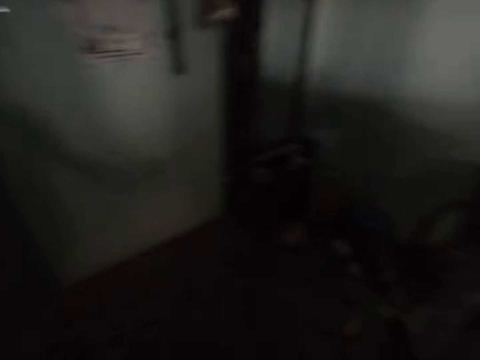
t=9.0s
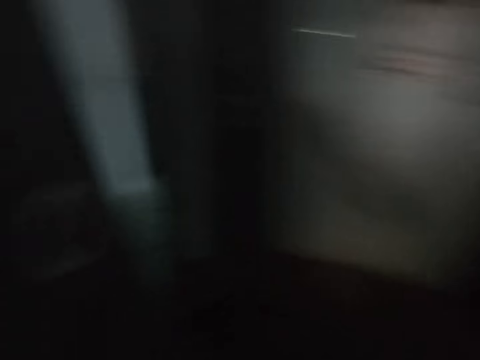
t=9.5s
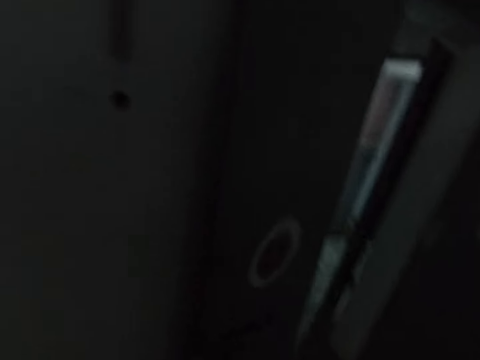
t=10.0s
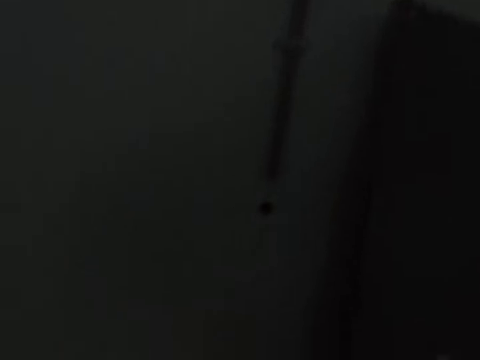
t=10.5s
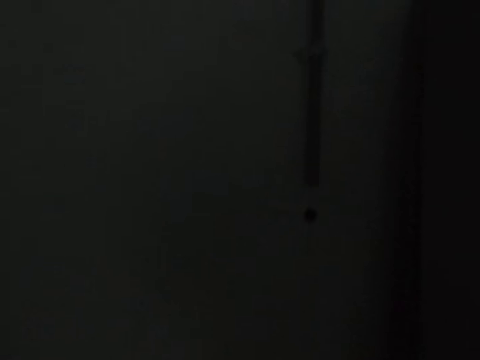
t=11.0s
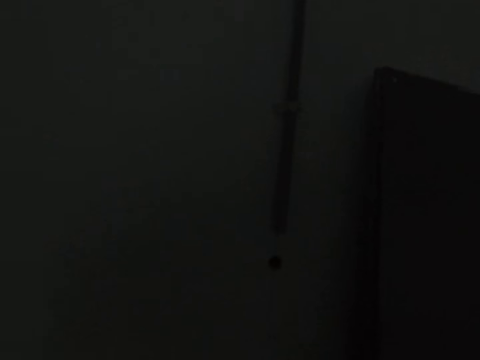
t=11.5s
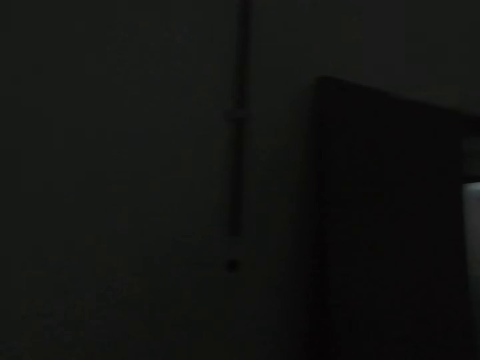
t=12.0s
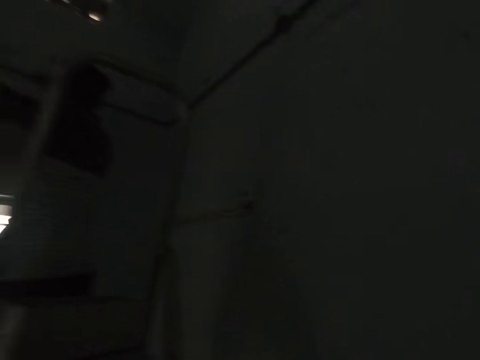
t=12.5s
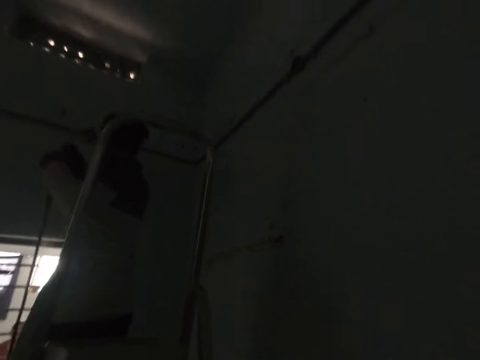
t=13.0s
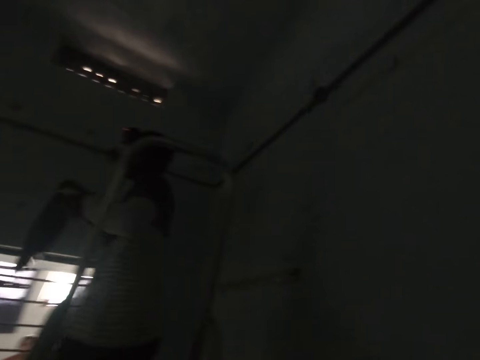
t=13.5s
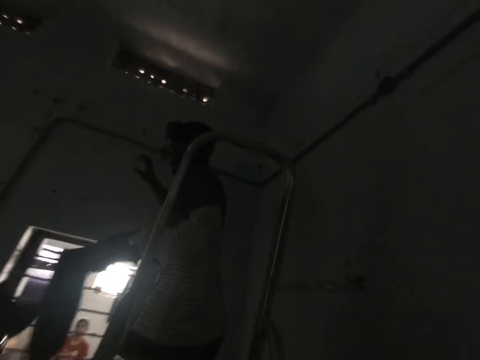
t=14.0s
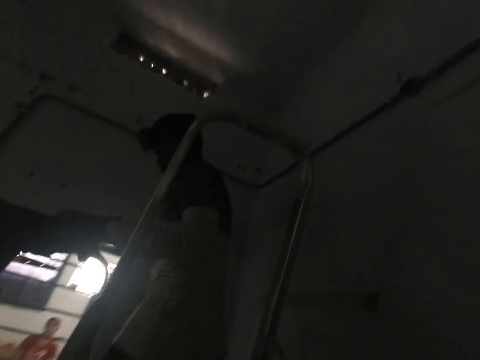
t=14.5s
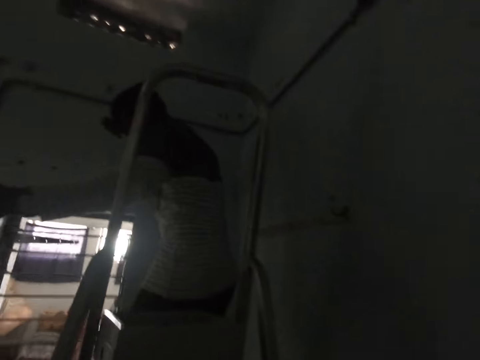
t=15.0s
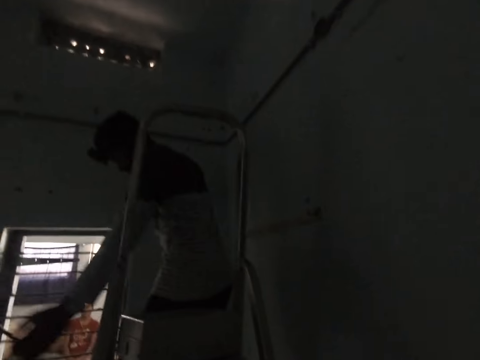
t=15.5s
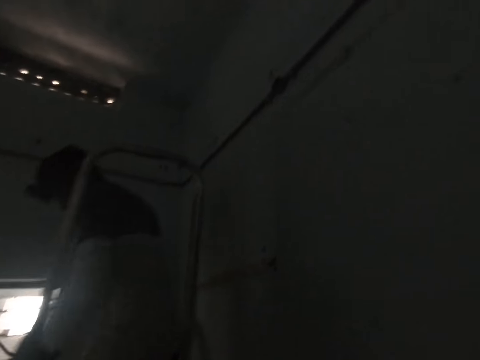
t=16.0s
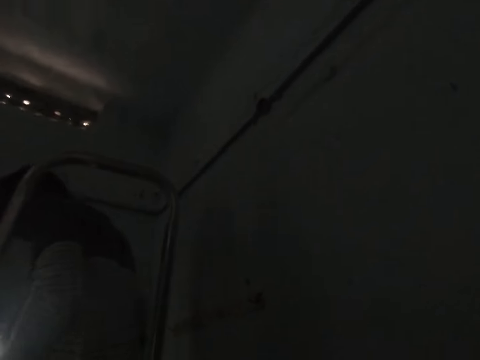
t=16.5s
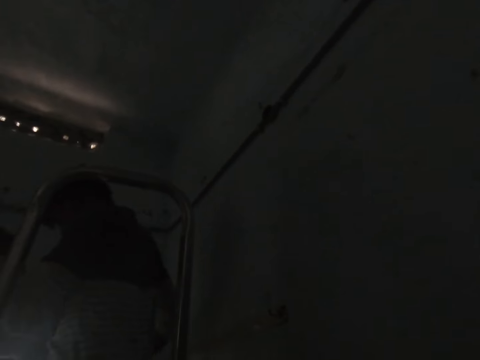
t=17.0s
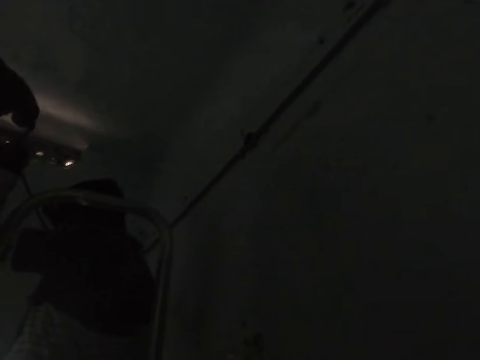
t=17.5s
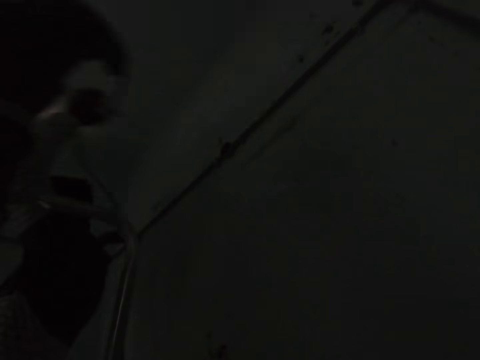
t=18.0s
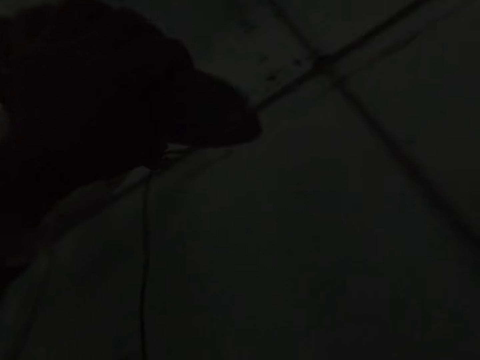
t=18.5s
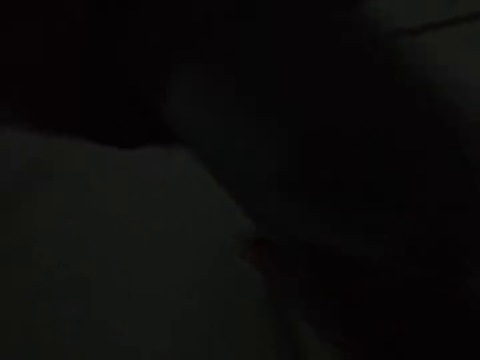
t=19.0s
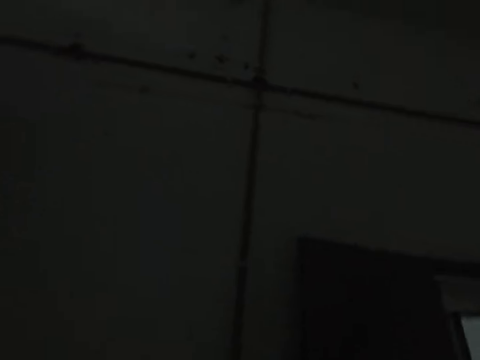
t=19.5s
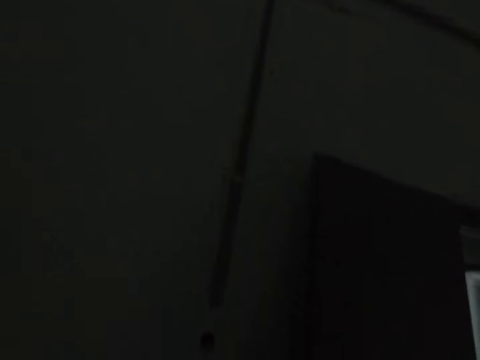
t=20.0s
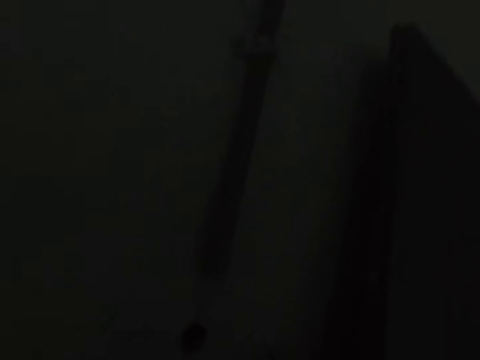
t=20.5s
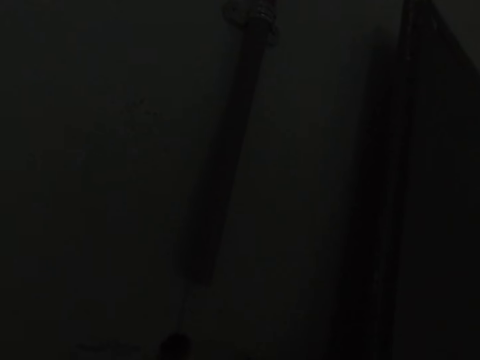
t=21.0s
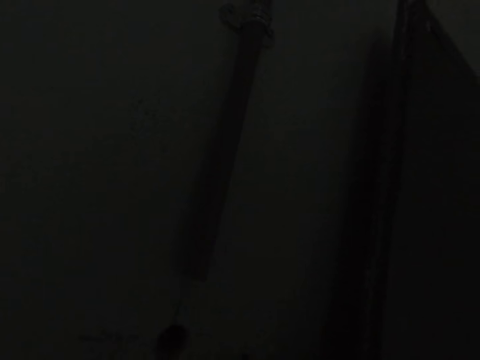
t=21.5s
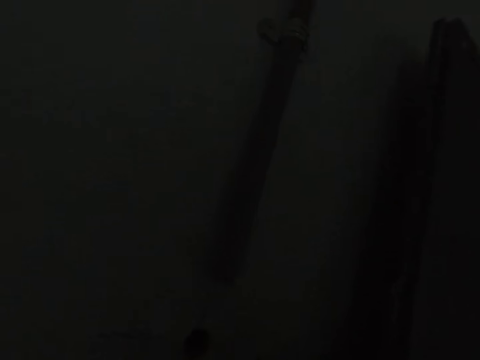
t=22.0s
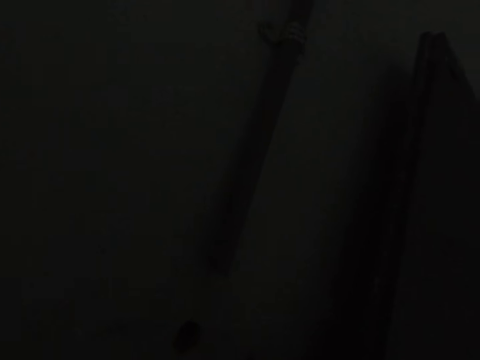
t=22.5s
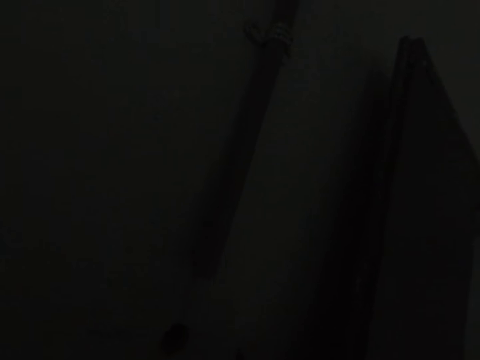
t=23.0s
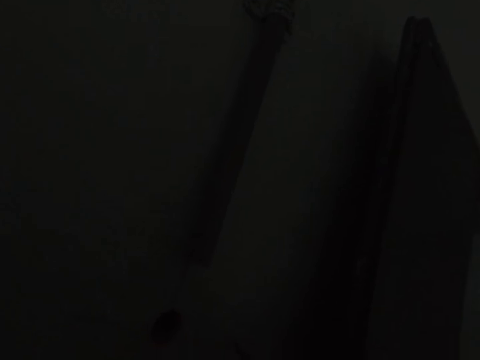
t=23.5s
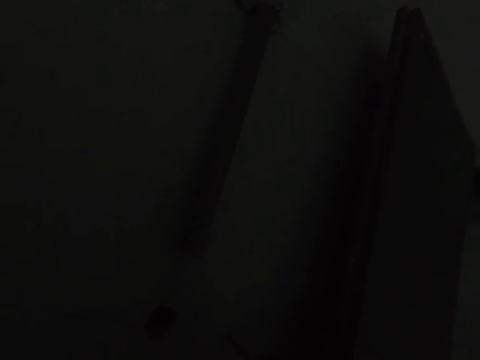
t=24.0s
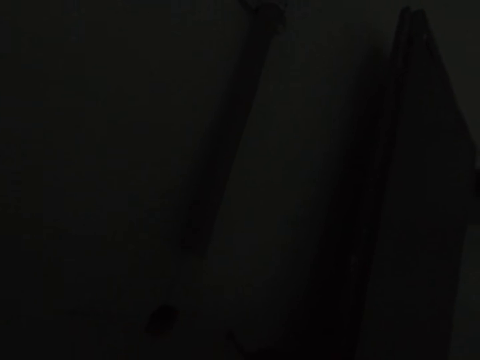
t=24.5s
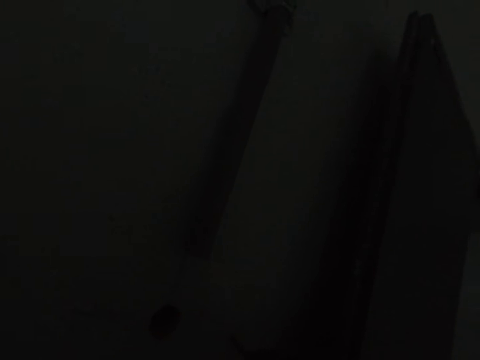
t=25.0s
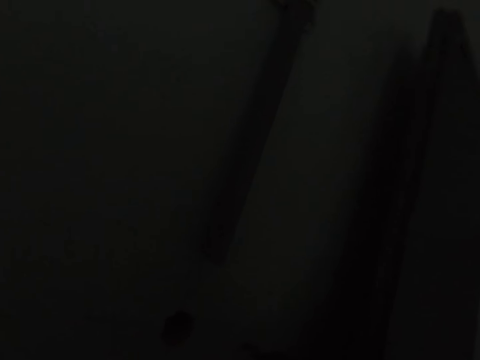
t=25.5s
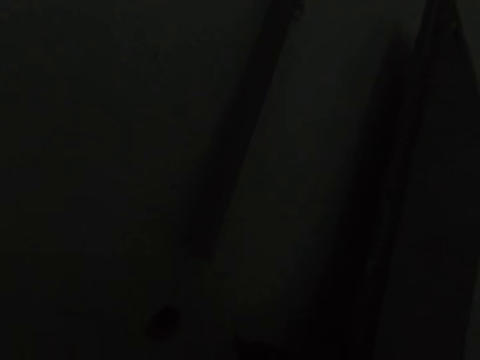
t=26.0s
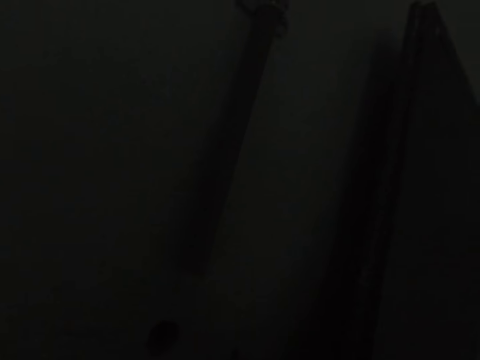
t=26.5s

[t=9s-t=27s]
The camera wearer converses. A man holds a drill. The camera wearer picks the drill from the man. He holds a bag with his left hand. The man pulls a cable. The camera wearer lifts the drill. He holds the drill with both hands. He holds the bag with his right hand. He opens the door. He drills the door or wall with a wrench.

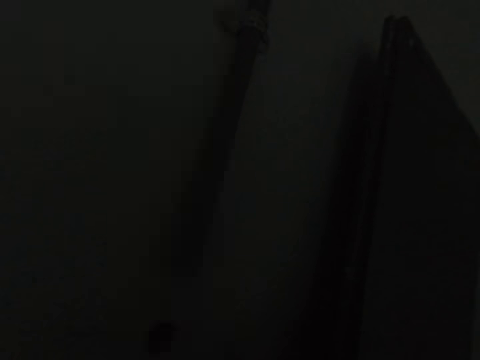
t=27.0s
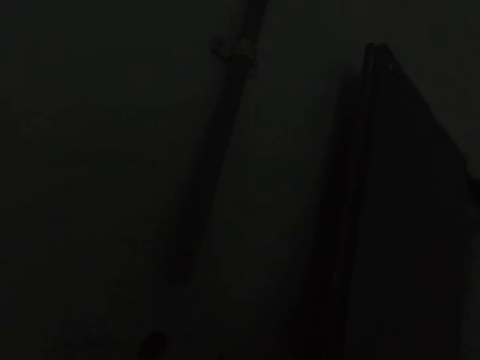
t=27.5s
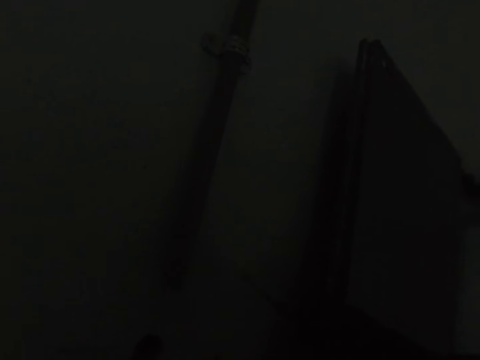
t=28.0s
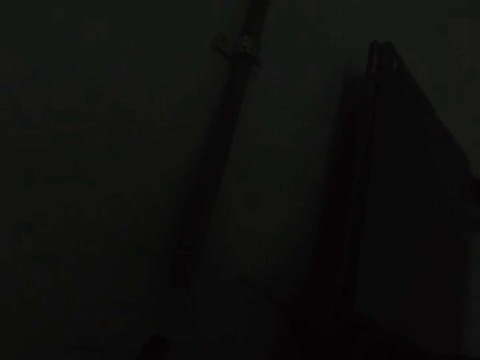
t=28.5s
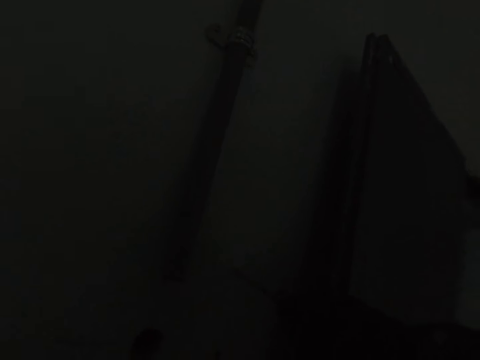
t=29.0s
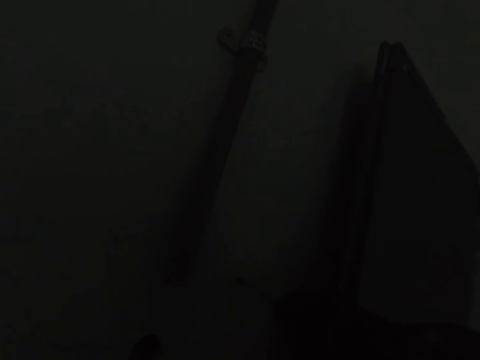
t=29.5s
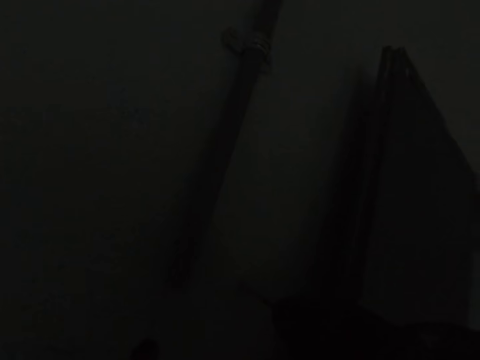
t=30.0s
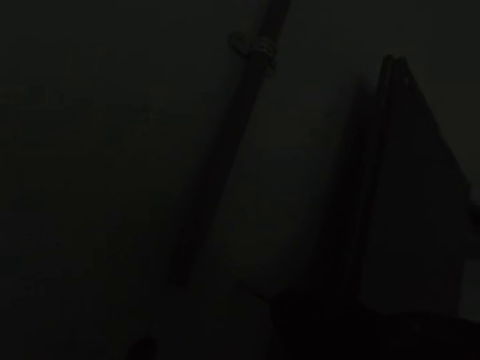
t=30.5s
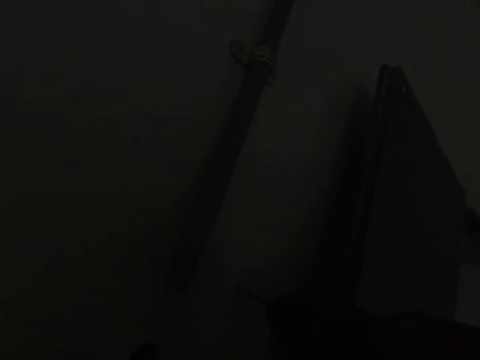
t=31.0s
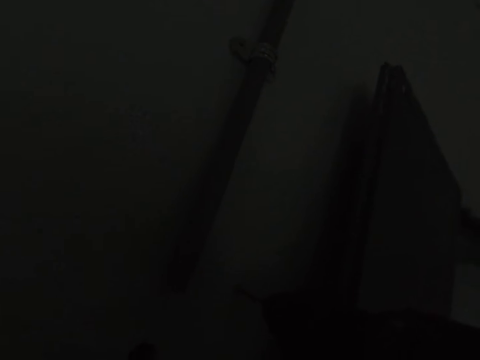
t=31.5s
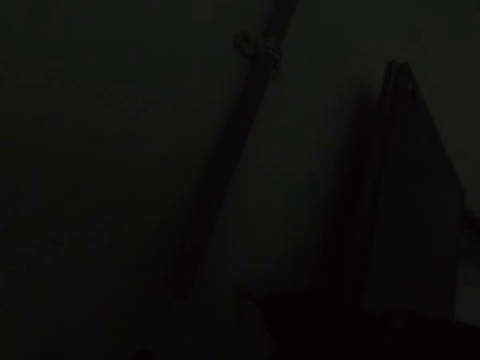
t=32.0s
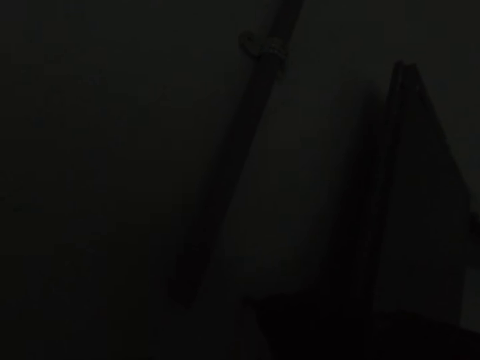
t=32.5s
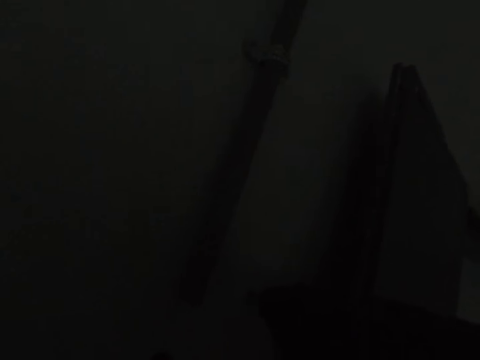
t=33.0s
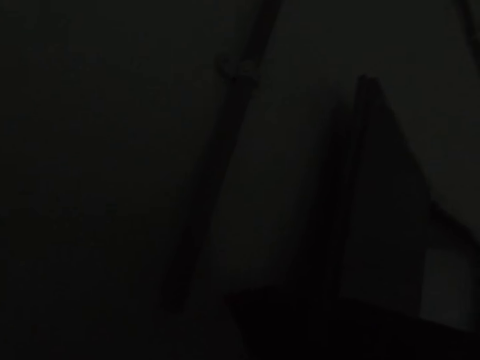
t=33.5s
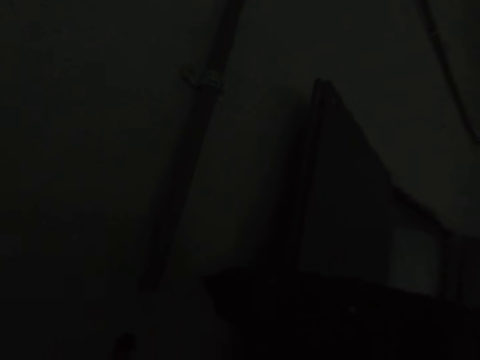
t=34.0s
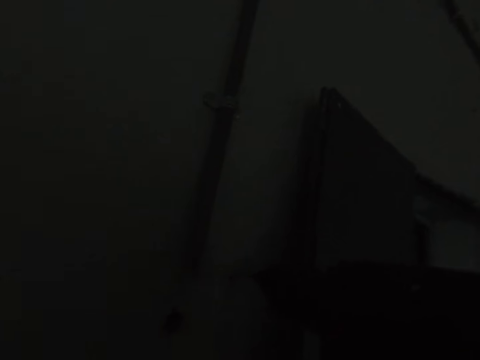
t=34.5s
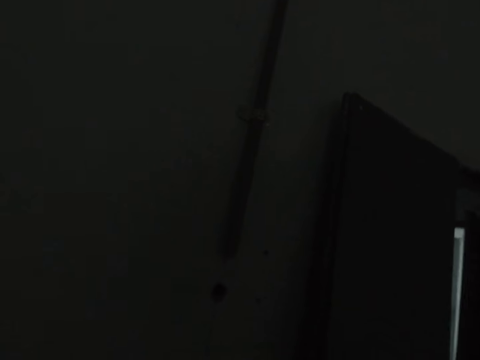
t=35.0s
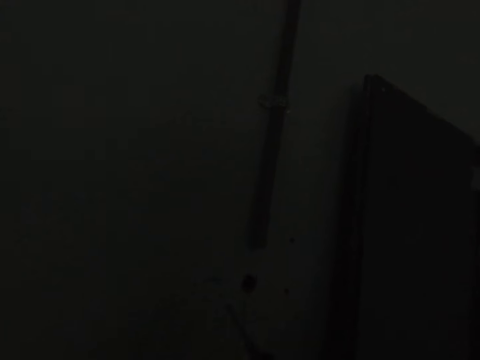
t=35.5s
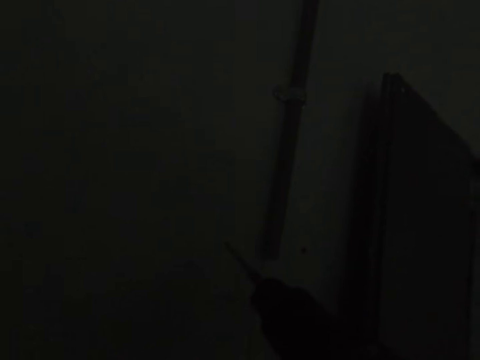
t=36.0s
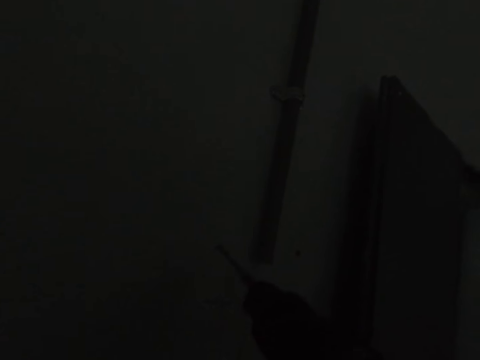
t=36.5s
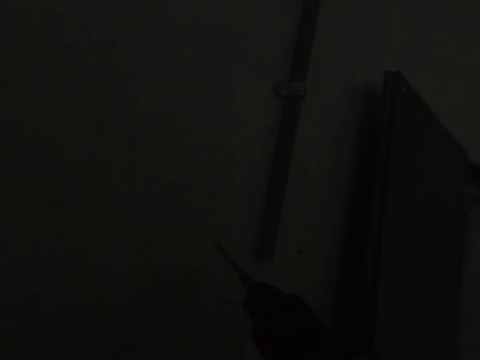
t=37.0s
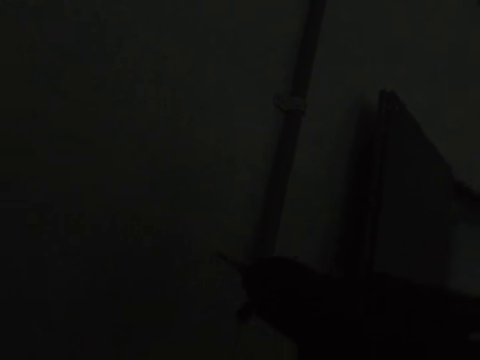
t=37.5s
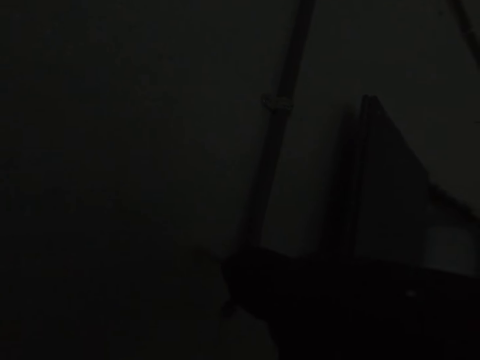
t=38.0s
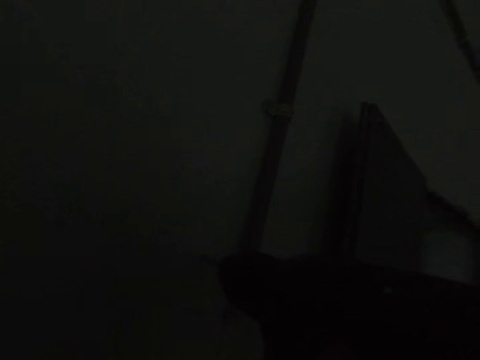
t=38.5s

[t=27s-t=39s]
The camera wearer moves a drill. They close the door. They drill a wall.
